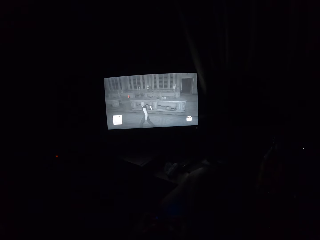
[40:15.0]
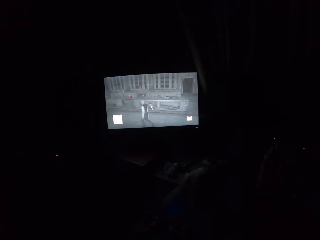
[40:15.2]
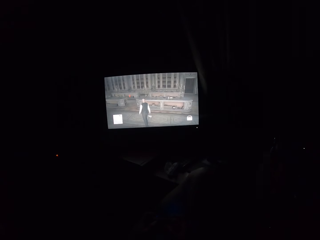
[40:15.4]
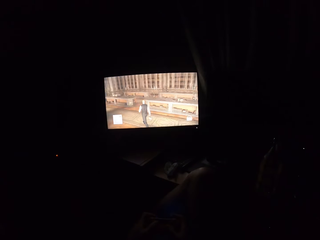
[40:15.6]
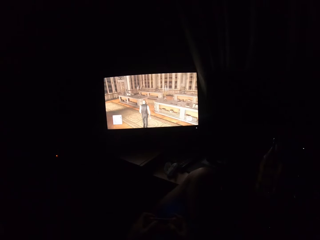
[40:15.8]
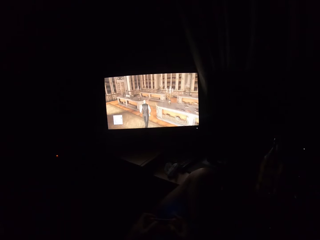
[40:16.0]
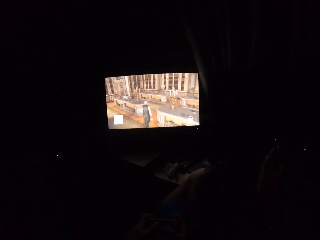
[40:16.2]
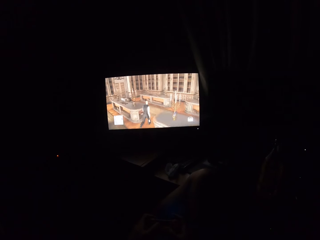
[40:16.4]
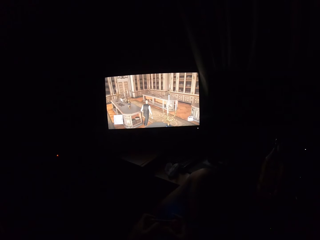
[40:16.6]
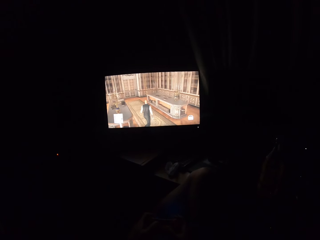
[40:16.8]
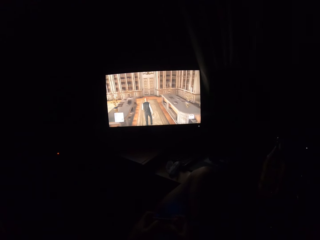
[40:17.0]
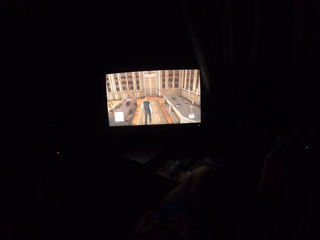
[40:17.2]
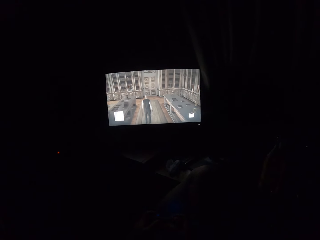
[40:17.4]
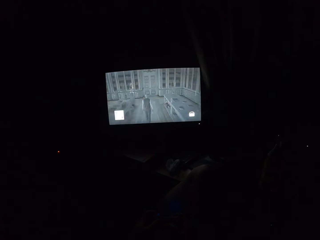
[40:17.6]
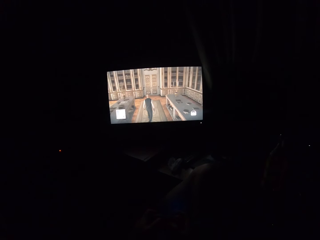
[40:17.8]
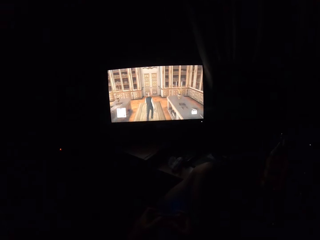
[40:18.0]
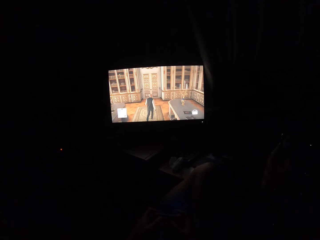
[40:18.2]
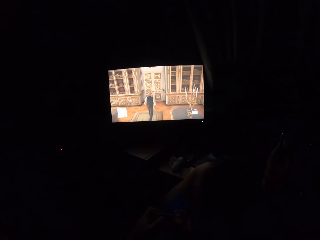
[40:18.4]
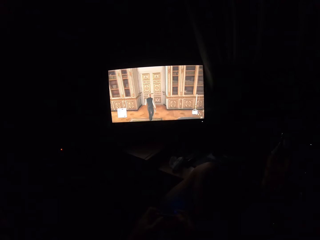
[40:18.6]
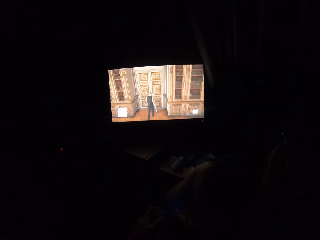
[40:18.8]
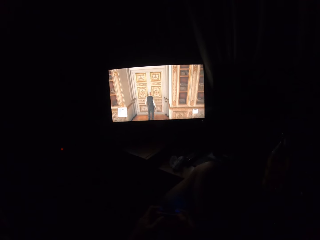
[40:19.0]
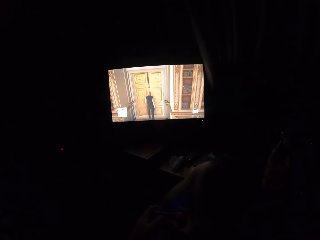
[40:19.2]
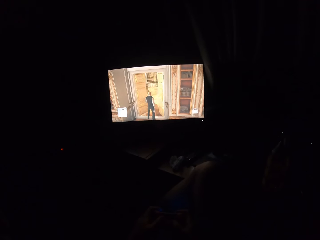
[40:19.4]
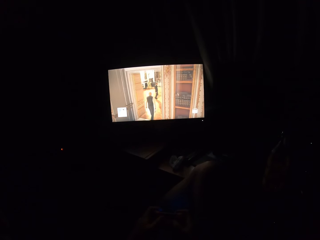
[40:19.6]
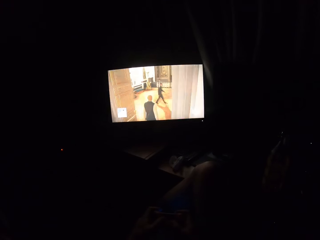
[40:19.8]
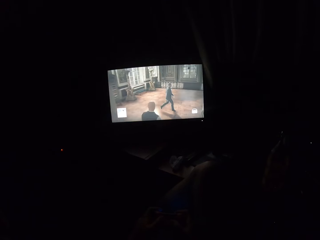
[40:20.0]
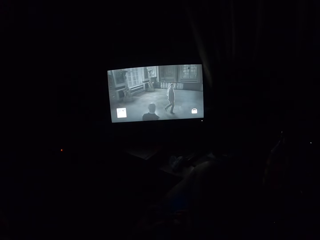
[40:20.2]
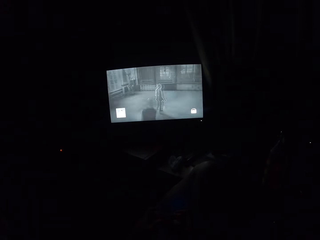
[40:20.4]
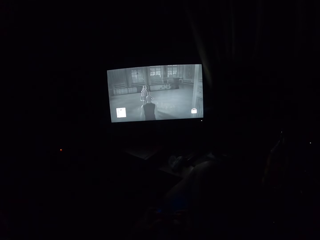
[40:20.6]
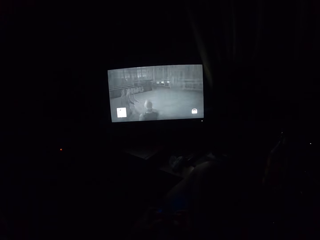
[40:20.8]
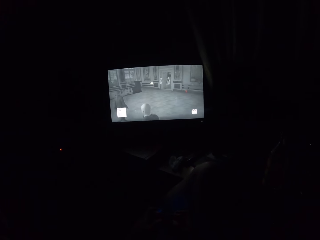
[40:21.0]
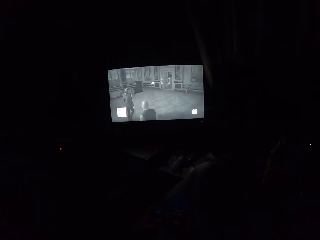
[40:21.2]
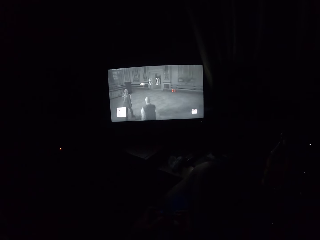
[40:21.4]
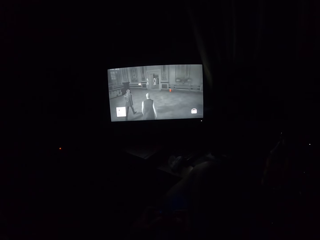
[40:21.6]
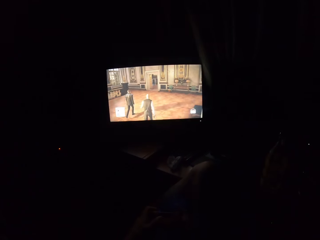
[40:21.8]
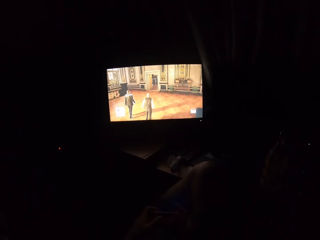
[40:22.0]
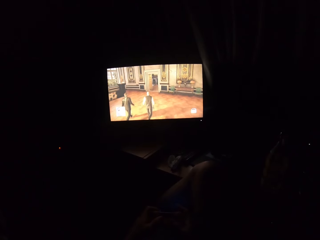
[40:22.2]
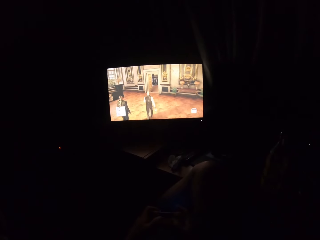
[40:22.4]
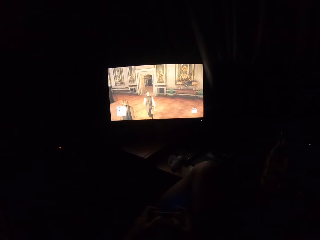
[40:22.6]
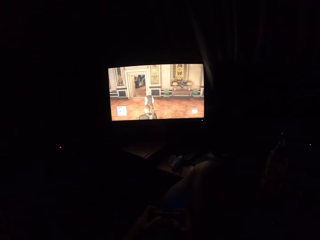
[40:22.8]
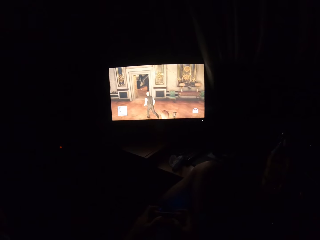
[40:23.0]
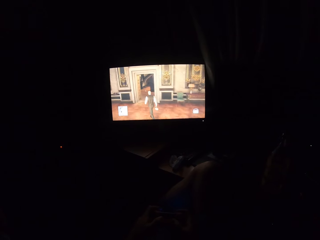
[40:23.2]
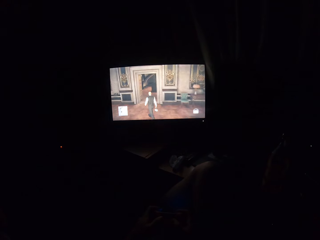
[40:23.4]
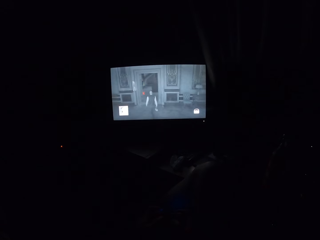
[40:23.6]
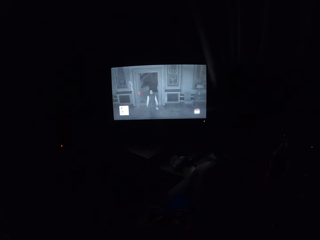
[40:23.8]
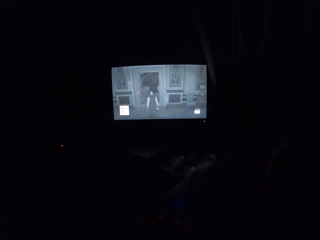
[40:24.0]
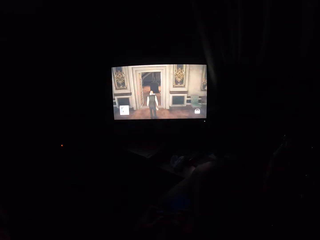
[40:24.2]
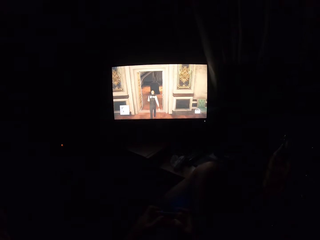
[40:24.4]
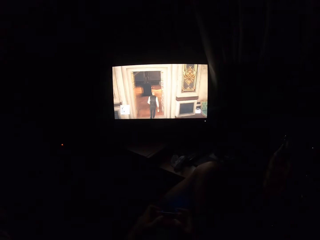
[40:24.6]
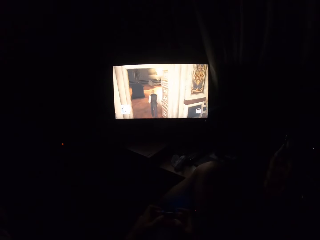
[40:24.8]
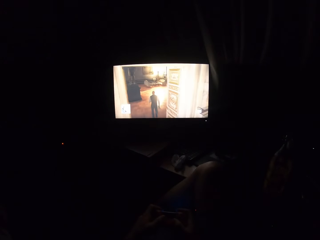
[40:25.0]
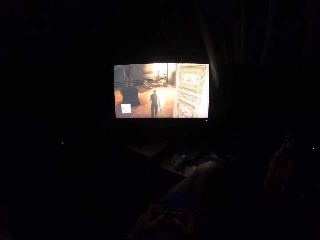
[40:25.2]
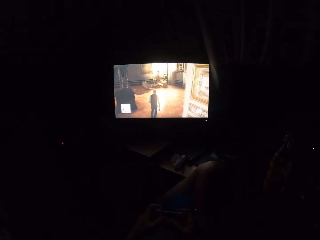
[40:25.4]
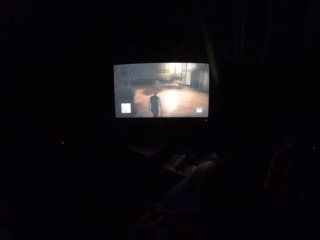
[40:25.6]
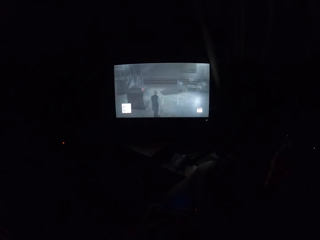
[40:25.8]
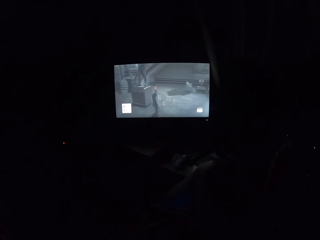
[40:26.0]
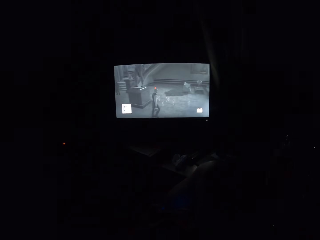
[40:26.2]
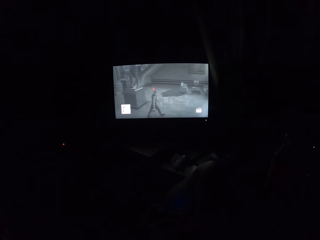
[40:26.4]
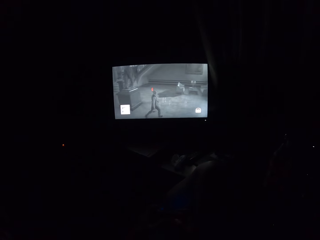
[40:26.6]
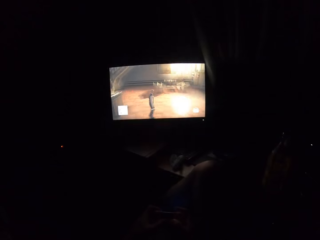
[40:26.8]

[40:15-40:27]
The camera wearer stares at the television.

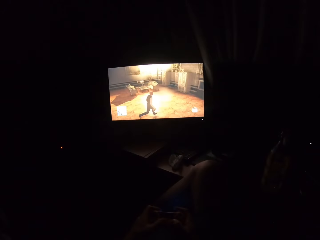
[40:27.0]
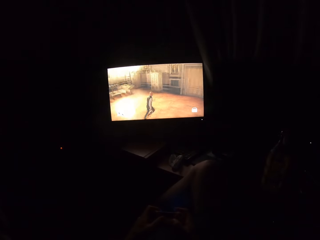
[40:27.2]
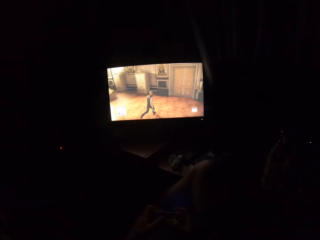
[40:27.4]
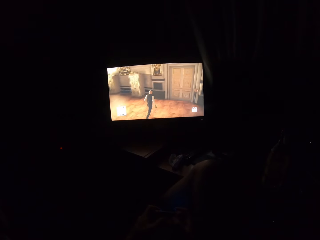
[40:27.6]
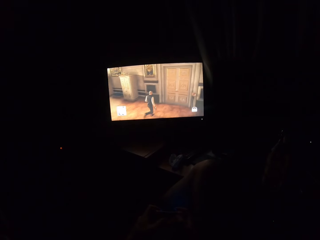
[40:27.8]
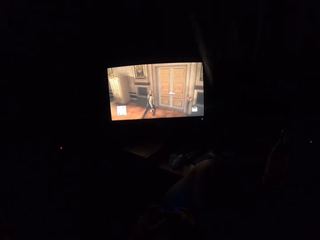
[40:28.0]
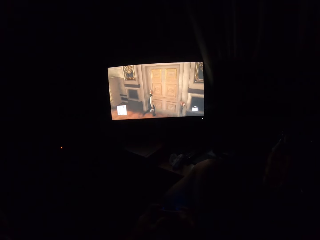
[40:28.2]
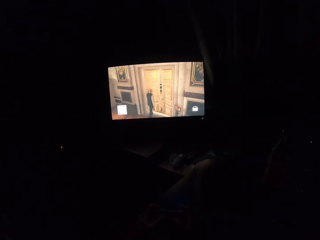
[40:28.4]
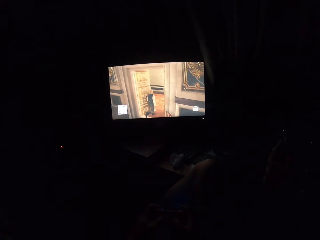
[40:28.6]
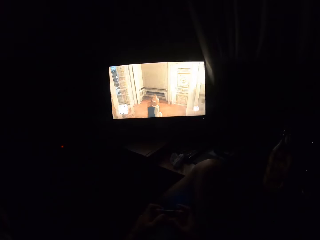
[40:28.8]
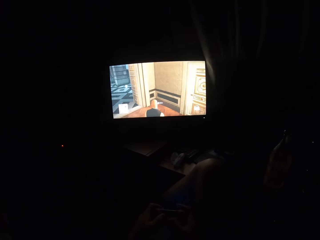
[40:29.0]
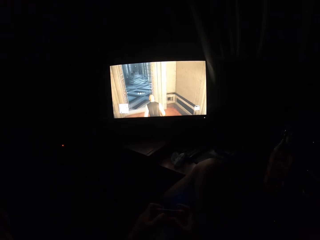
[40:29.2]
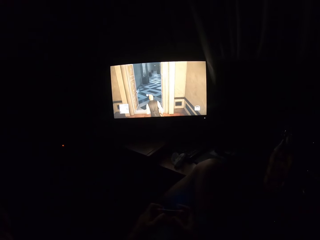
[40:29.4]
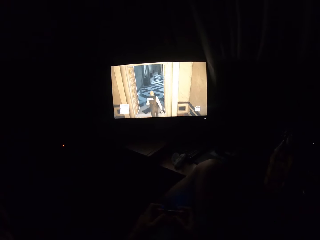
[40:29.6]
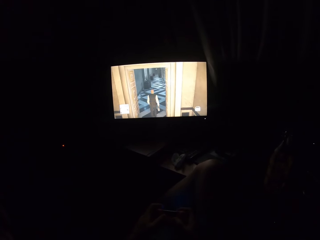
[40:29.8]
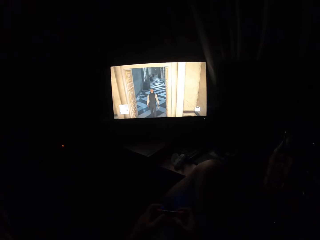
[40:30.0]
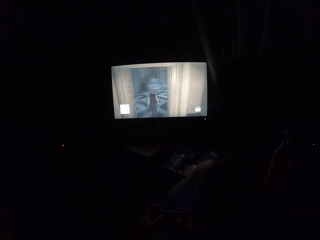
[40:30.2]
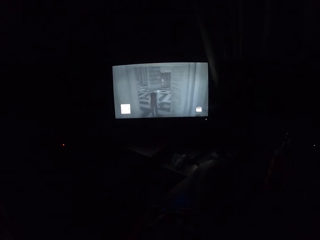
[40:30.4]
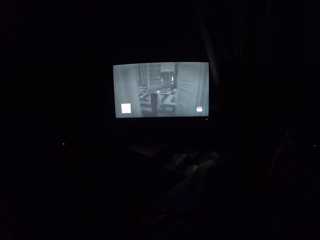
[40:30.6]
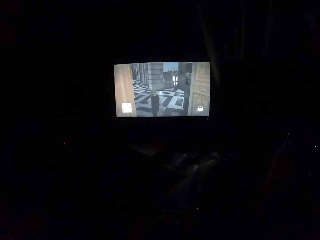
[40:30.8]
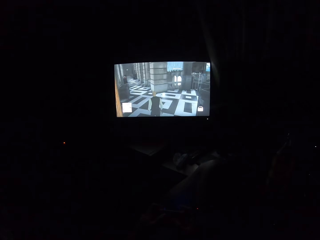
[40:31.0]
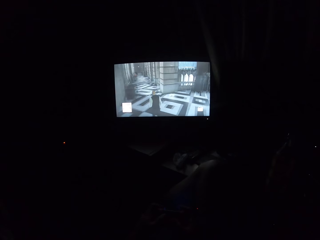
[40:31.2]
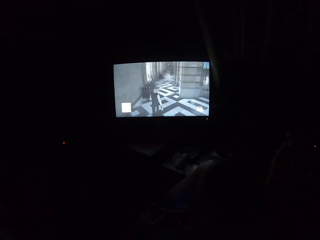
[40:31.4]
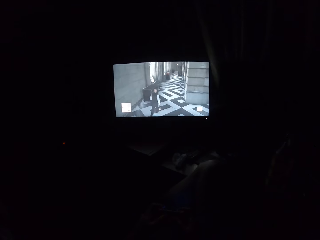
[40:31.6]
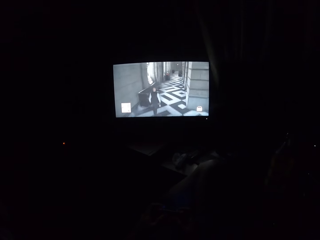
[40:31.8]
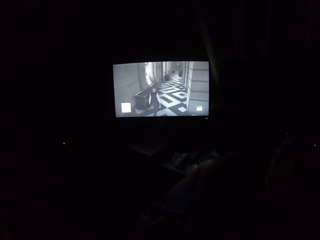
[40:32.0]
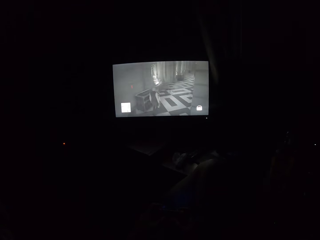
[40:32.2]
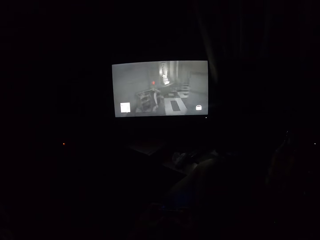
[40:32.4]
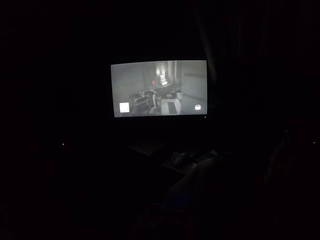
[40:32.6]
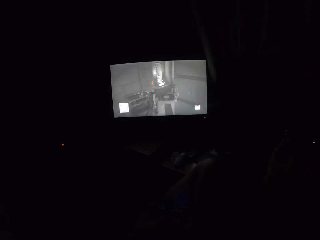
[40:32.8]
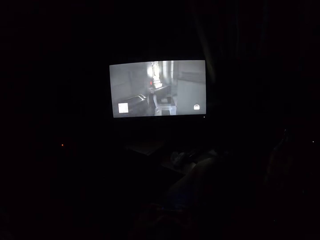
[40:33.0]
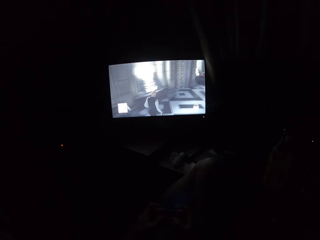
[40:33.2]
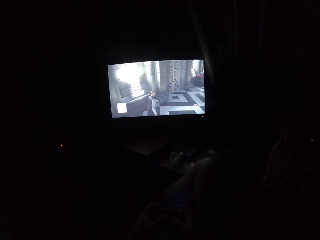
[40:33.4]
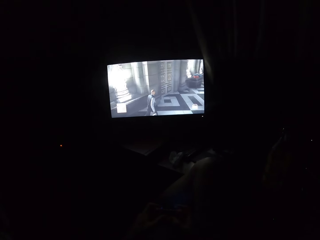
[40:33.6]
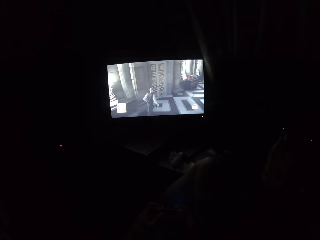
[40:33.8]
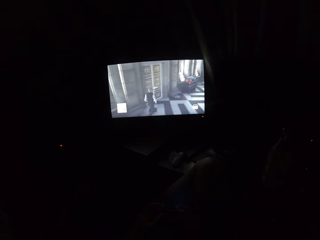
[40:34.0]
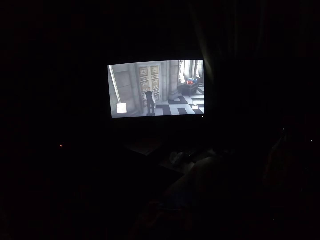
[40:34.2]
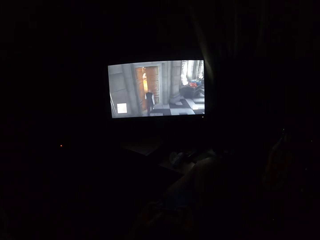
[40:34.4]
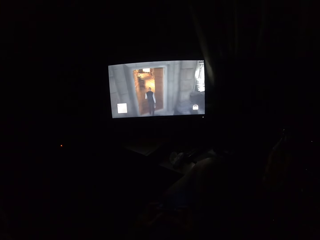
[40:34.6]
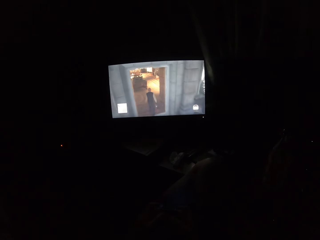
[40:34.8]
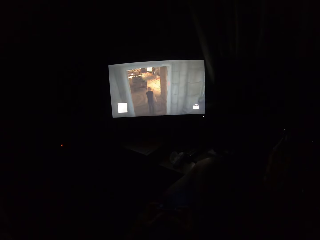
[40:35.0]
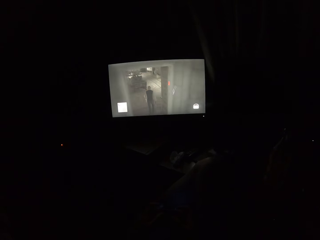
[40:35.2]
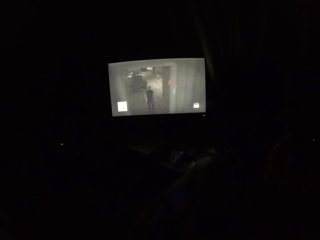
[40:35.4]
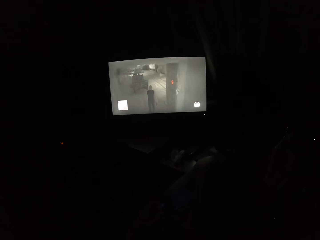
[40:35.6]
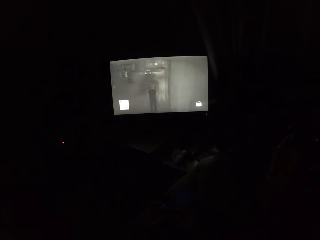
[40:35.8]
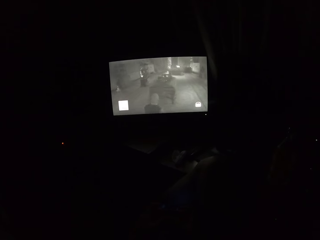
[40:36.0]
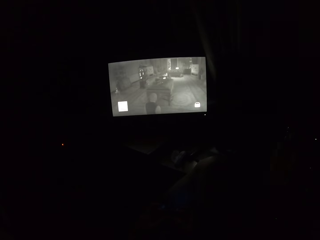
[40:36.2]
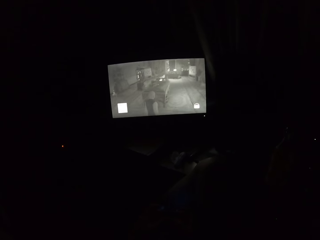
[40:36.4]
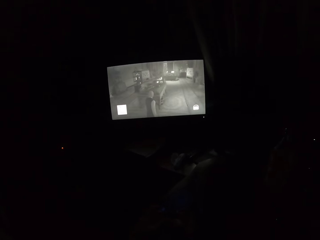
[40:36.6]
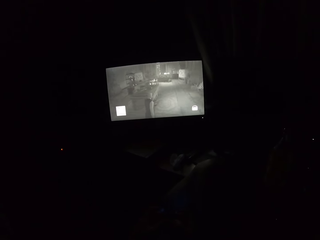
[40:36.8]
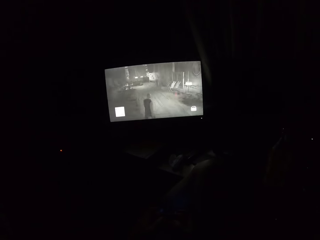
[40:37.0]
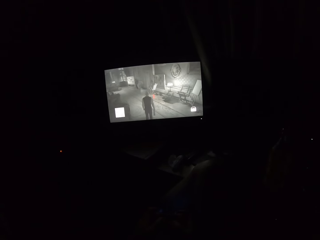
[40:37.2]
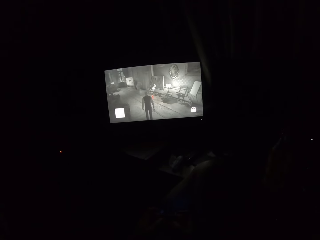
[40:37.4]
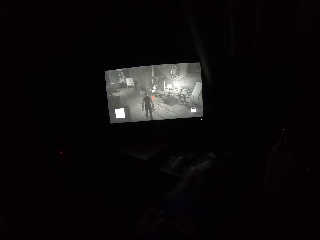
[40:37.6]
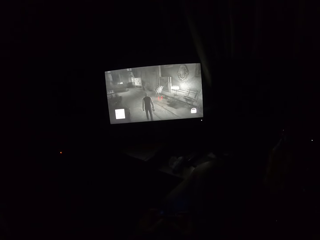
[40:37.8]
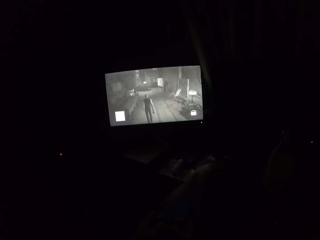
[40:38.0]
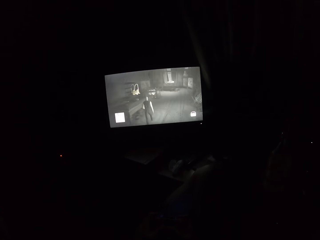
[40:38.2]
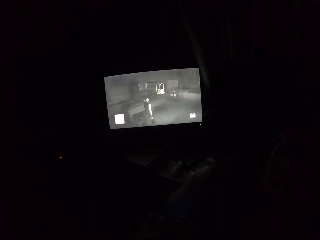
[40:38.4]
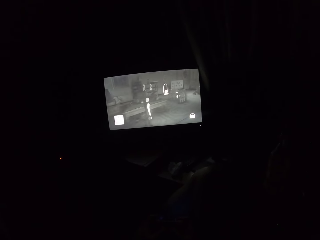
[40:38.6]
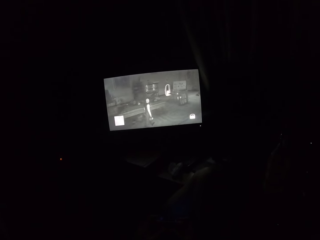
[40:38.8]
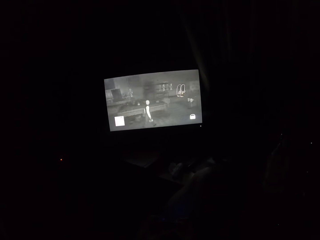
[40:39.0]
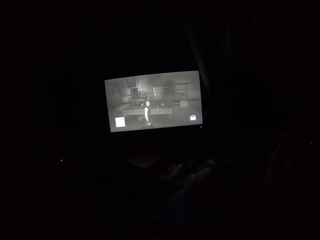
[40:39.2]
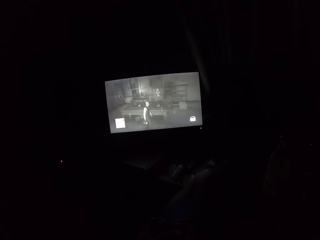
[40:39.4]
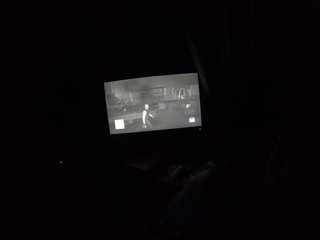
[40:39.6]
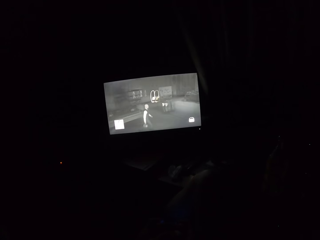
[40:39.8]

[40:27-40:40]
The camera wearer turns to the side.
